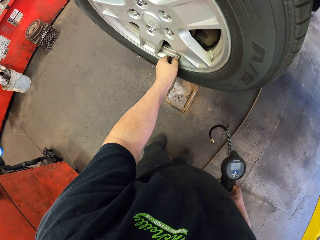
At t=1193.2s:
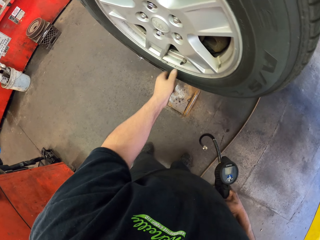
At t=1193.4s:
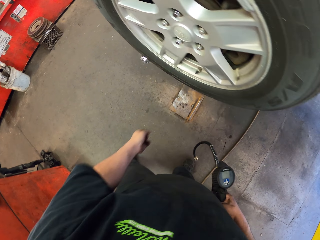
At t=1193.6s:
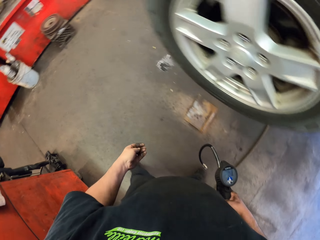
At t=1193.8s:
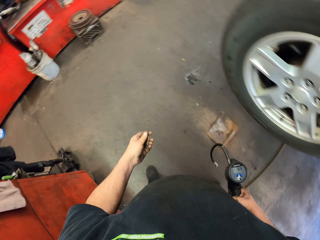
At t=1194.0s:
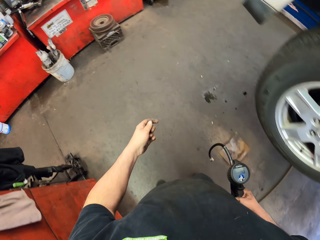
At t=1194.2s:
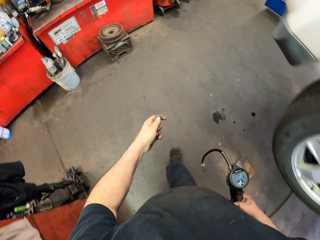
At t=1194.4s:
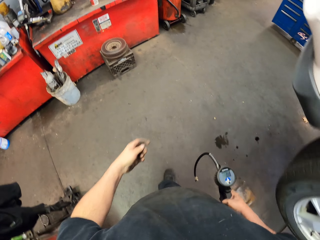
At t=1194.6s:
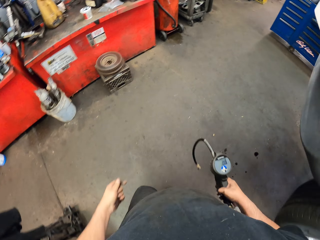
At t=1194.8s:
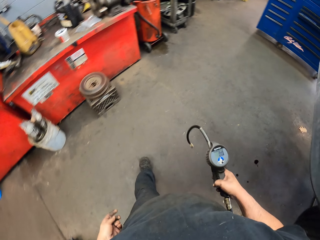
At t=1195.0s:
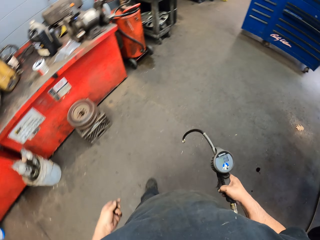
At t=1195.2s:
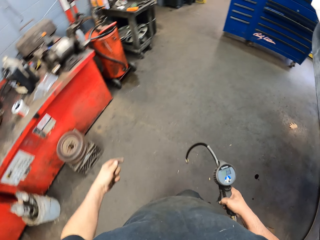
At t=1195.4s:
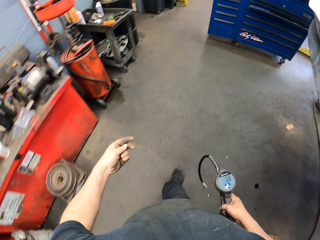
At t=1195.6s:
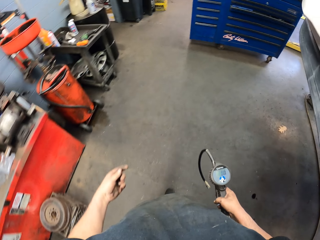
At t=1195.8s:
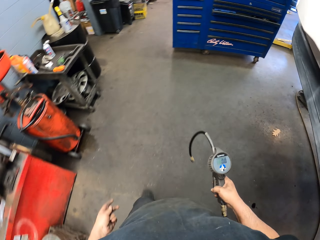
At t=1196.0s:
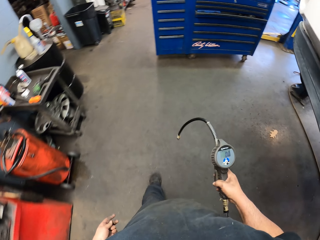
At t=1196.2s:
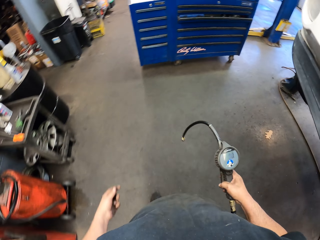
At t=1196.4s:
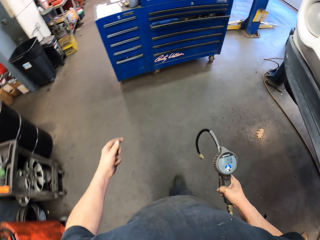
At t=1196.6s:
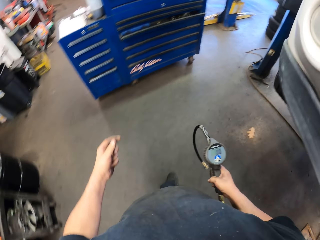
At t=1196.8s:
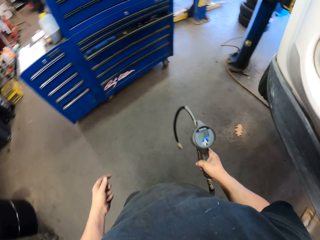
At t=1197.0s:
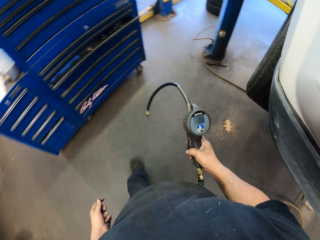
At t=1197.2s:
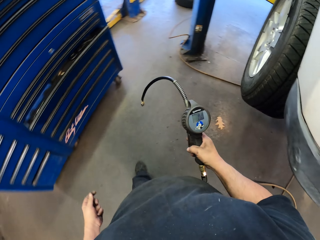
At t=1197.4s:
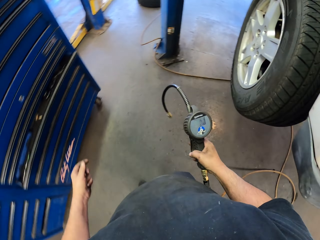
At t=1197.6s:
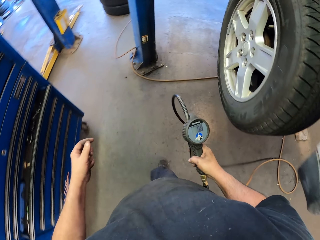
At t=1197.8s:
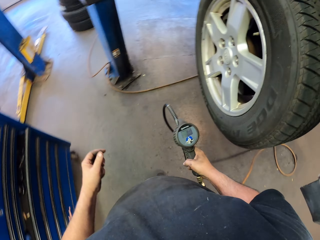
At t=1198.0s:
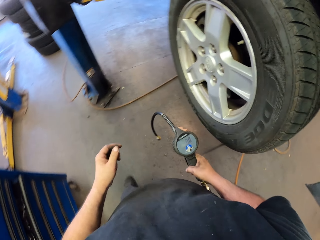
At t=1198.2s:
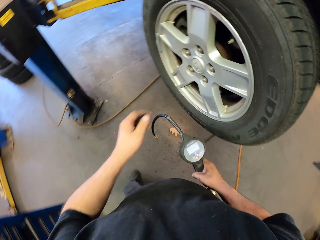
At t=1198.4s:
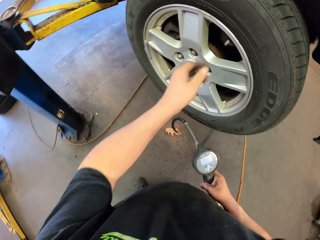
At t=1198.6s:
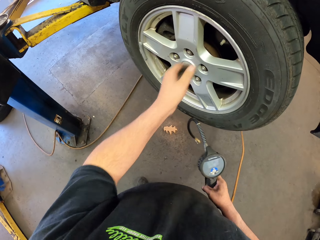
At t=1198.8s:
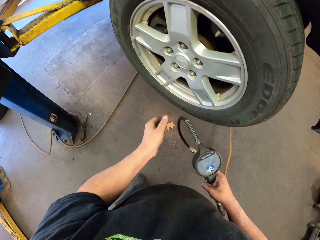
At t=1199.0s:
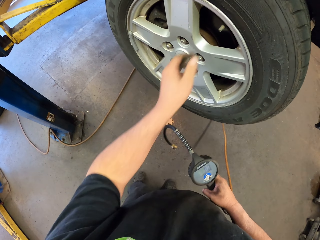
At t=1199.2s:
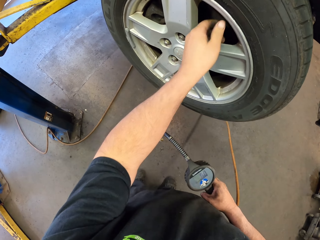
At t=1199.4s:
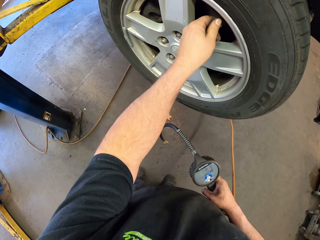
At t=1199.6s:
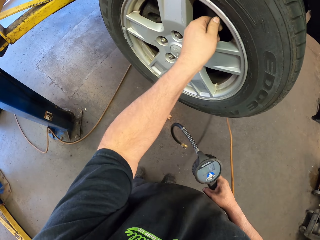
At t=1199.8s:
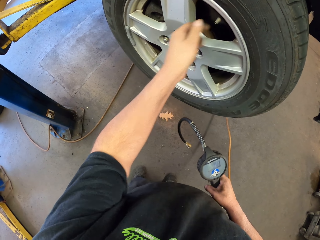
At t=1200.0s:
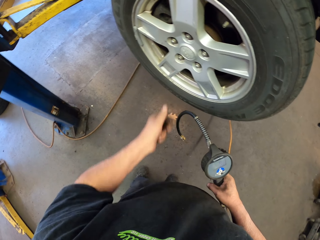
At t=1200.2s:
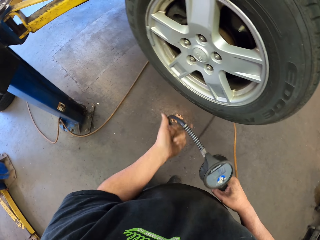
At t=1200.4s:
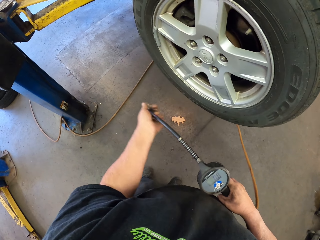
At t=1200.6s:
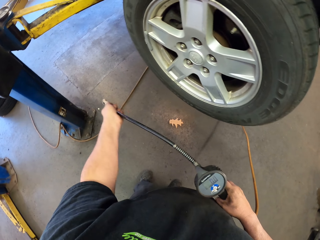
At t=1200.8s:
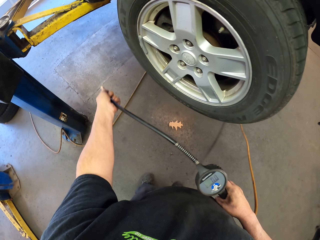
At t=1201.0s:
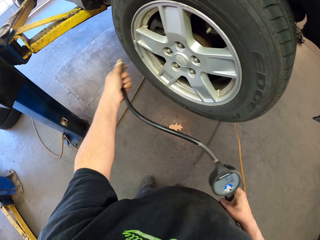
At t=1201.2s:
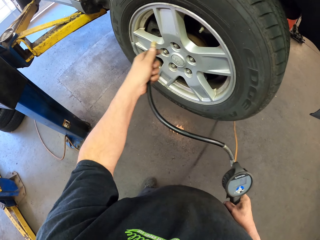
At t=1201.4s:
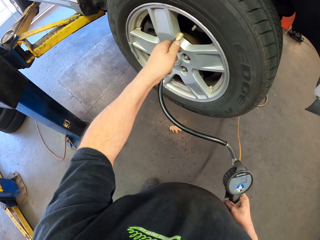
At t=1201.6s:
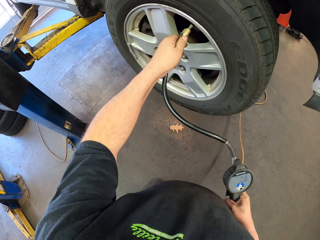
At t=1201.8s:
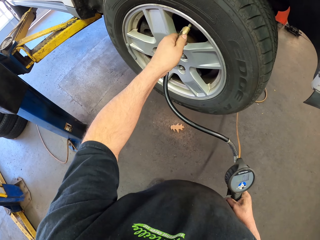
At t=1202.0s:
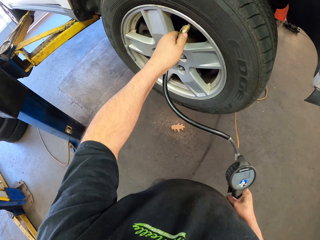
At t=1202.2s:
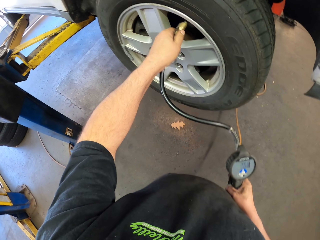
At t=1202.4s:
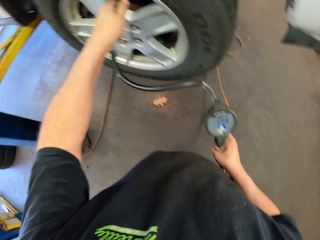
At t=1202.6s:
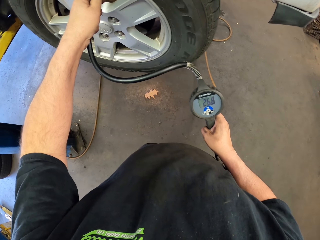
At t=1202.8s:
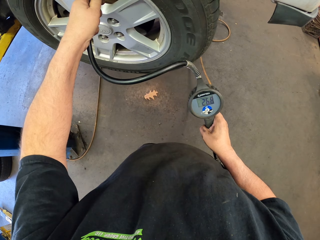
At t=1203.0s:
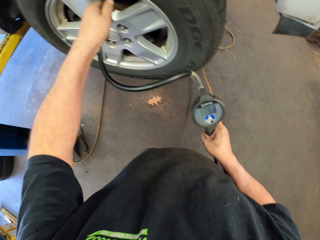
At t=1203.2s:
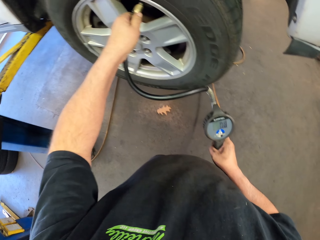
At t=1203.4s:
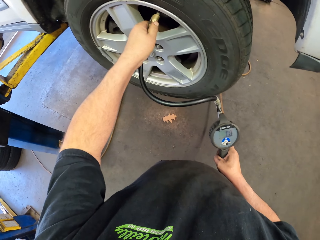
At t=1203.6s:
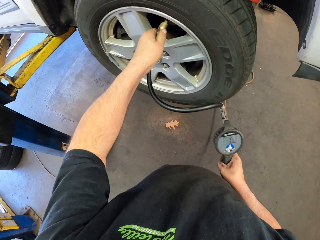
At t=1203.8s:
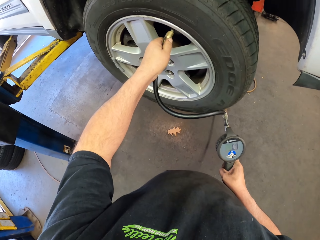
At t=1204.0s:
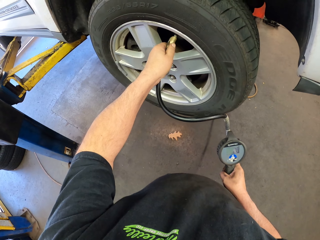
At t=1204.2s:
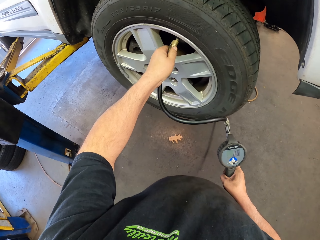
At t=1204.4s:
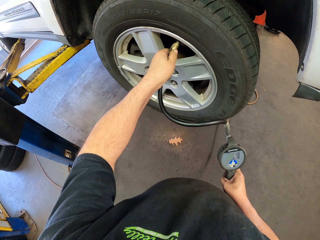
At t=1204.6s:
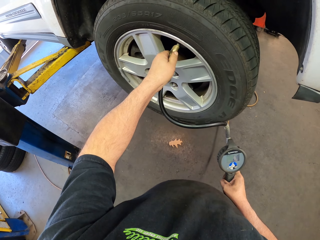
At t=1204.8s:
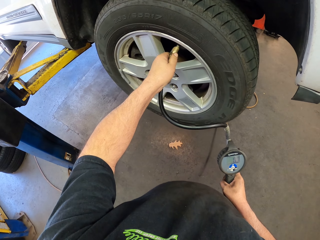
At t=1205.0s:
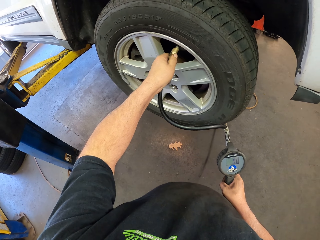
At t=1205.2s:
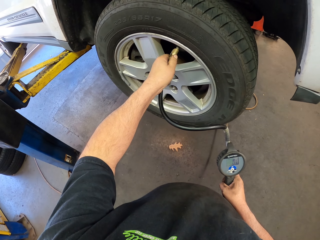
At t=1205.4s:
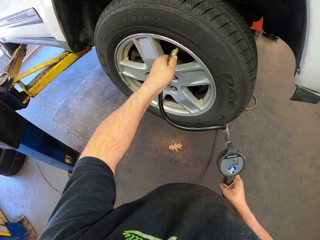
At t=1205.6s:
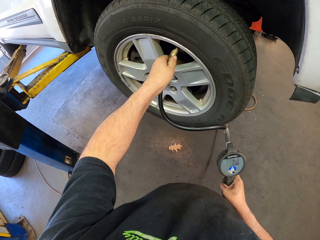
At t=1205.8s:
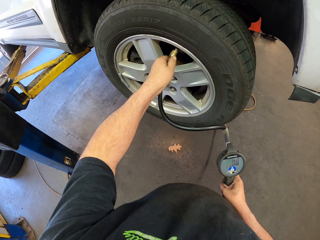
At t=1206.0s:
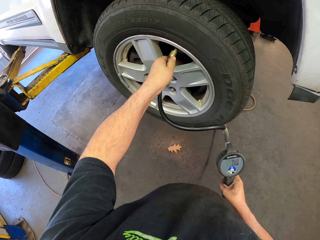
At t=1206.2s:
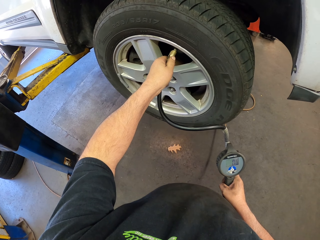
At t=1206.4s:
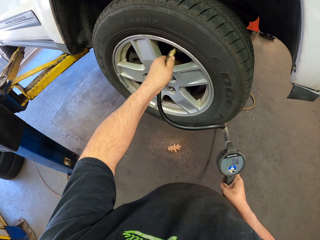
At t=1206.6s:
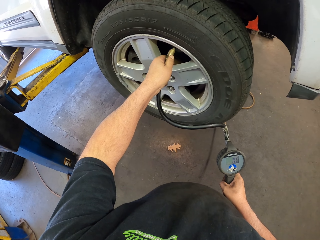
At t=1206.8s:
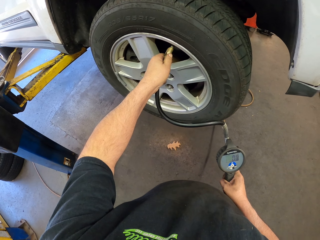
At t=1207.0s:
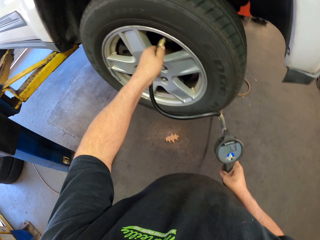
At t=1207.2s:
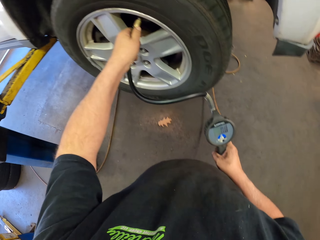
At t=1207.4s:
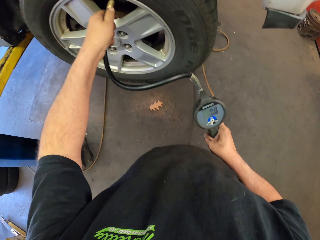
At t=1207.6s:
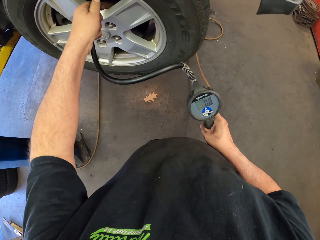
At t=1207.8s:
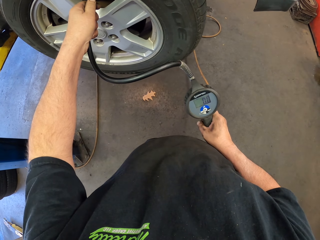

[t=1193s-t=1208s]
The camera wearer walks in the garage. He opens the tube. He touches the bolt in the tyre with his left hand. He stretches the pressure gauge. He connects the pressure gauge in the tyre. He presses the gauge in the tyre.

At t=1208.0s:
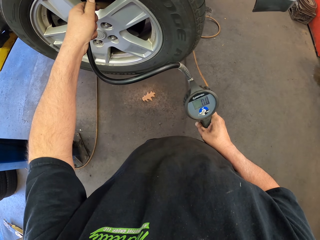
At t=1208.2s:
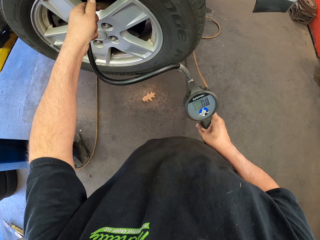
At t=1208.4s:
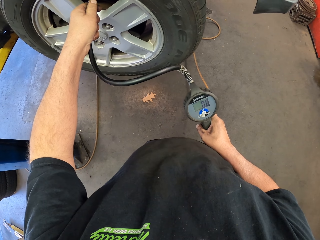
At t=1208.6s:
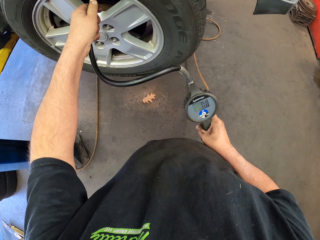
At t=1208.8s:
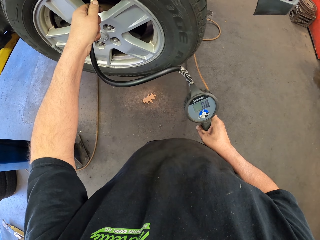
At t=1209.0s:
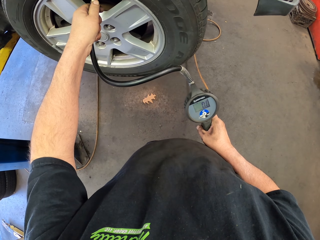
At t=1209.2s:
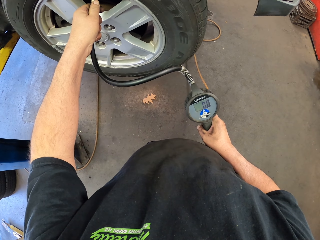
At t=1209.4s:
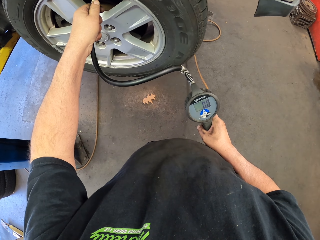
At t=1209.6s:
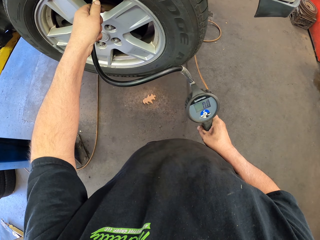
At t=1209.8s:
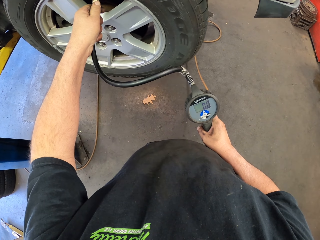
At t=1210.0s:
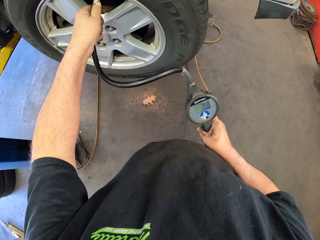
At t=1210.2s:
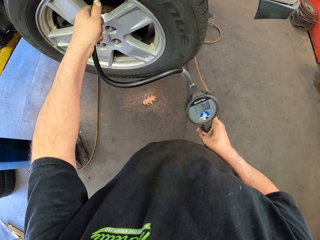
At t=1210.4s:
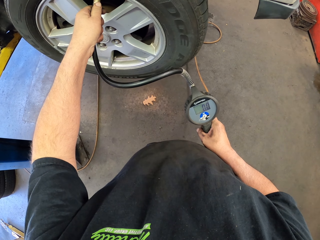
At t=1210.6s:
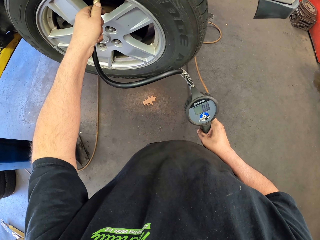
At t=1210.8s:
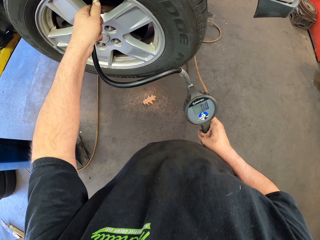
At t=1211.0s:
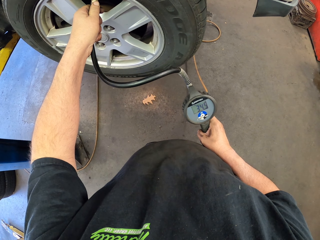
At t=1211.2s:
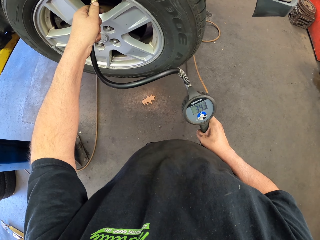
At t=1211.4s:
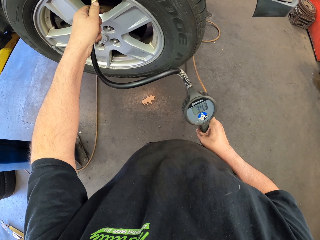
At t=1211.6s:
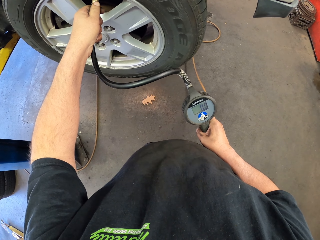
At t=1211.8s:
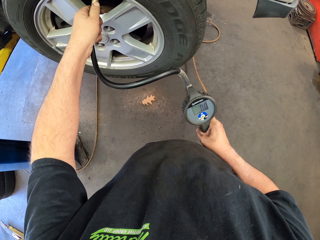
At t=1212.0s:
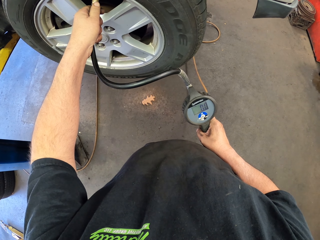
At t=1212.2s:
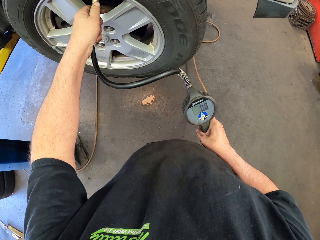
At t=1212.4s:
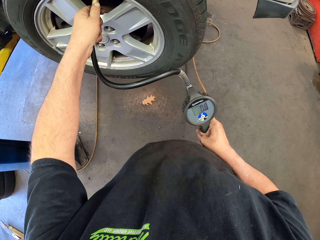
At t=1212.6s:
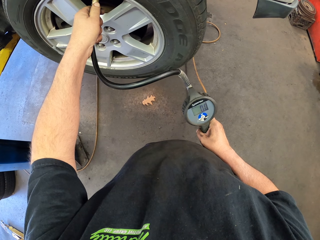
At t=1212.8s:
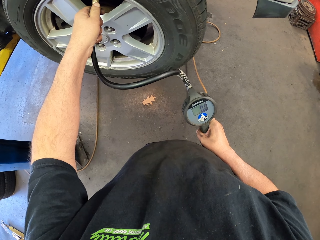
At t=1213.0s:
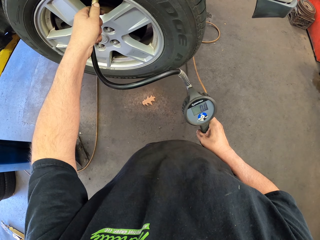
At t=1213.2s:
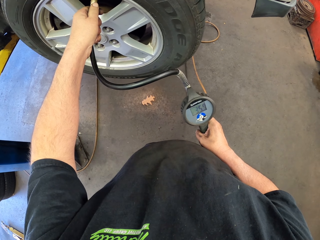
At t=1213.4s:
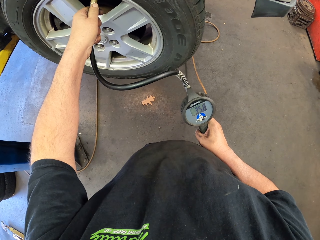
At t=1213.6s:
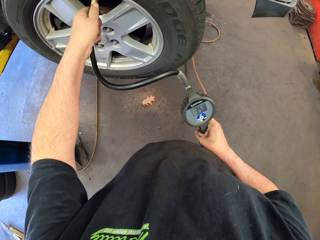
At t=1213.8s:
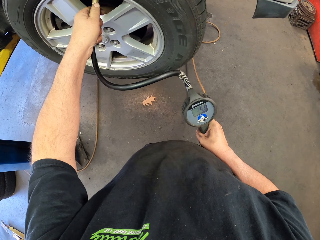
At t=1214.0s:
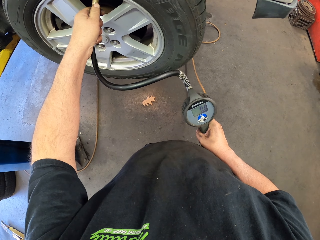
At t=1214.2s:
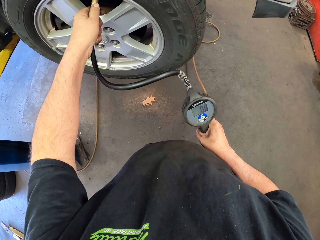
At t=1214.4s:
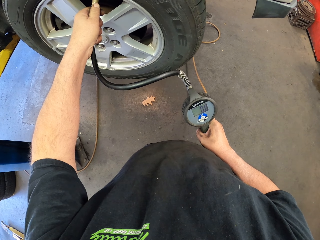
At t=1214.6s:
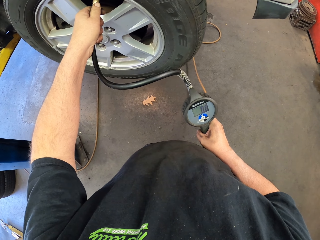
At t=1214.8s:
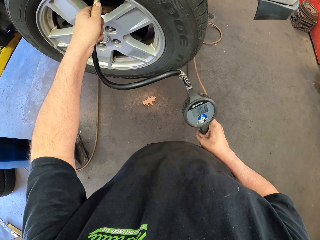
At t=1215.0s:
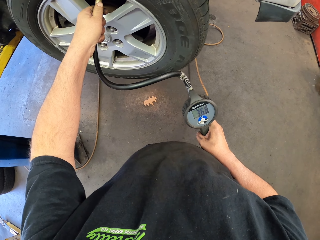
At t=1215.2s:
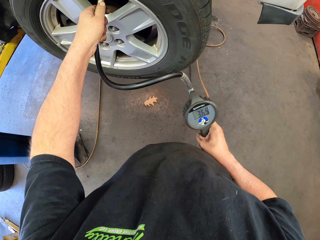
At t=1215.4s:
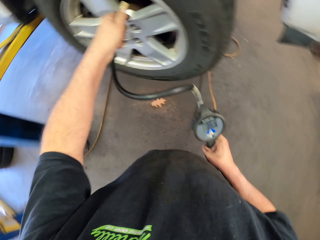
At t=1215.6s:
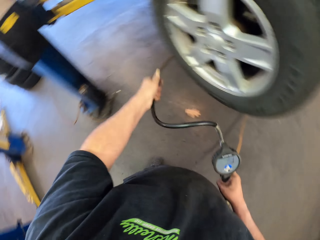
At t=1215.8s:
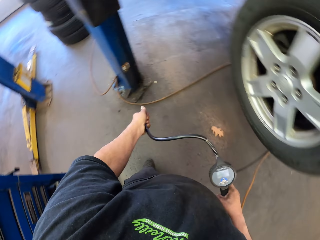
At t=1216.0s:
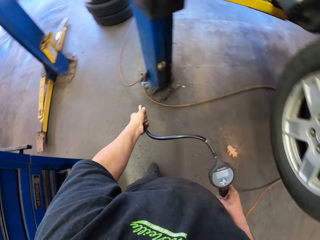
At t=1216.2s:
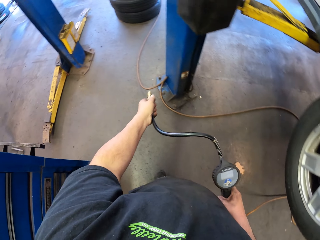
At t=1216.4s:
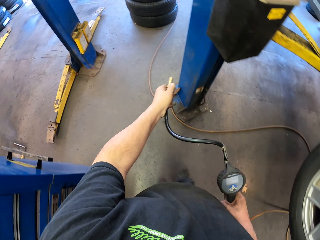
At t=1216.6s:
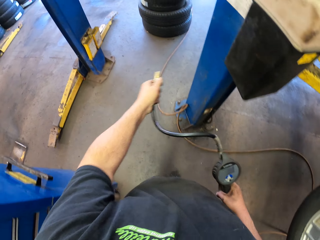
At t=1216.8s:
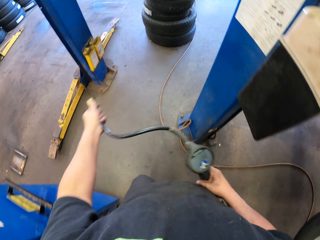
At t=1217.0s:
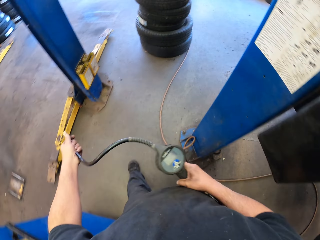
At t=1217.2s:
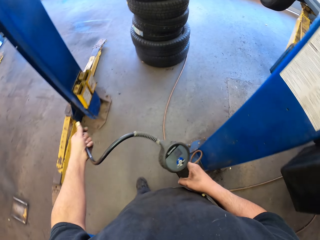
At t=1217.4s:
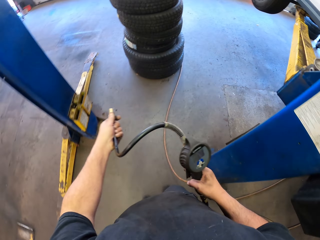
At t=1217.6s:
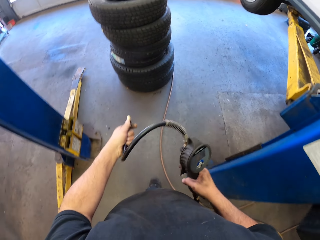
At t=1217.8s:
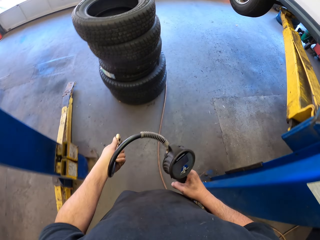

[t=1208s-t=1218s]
The camera wearer walks in the garage.
